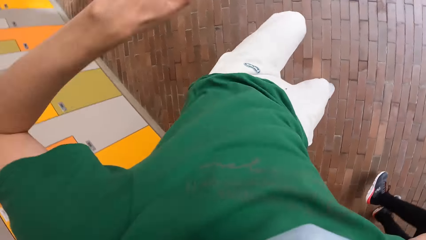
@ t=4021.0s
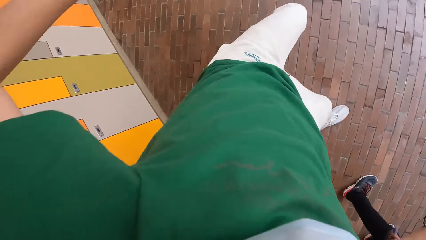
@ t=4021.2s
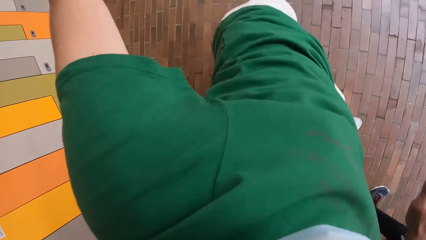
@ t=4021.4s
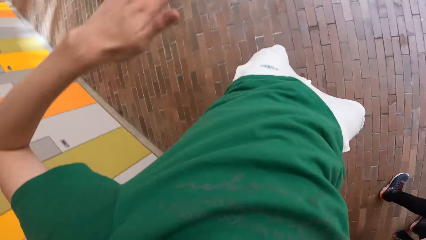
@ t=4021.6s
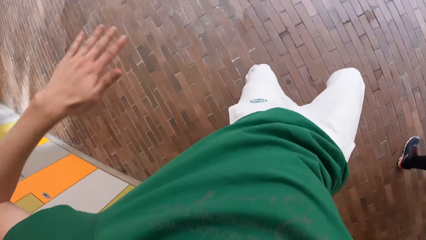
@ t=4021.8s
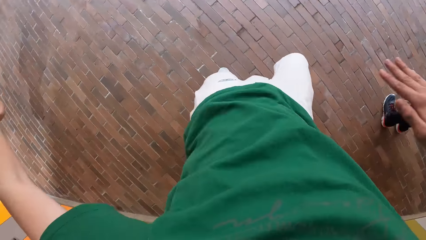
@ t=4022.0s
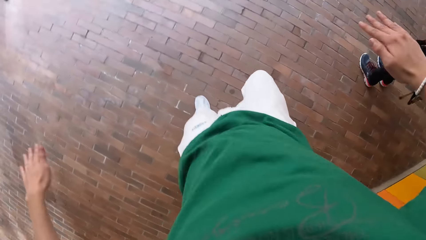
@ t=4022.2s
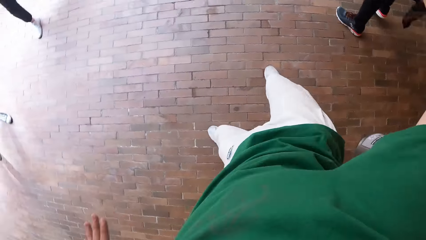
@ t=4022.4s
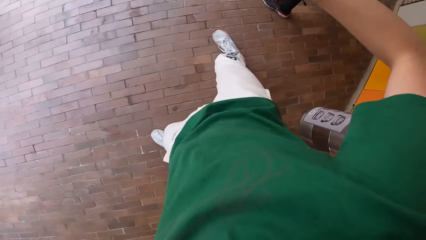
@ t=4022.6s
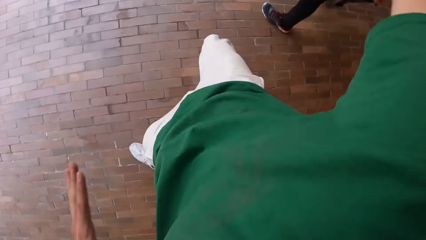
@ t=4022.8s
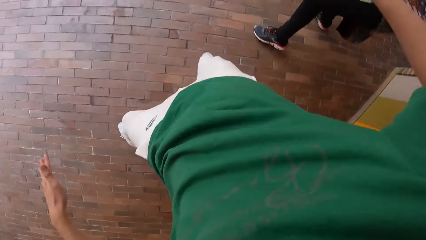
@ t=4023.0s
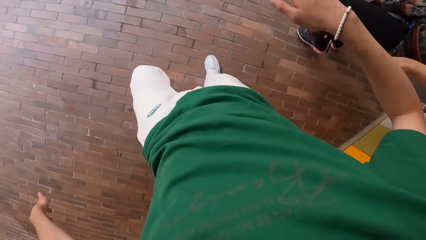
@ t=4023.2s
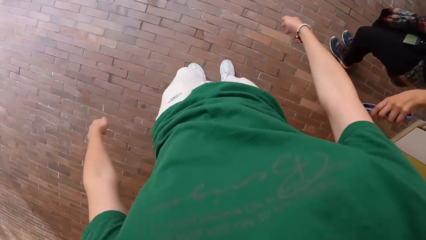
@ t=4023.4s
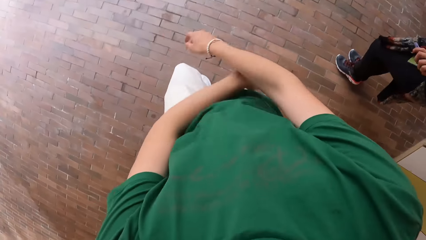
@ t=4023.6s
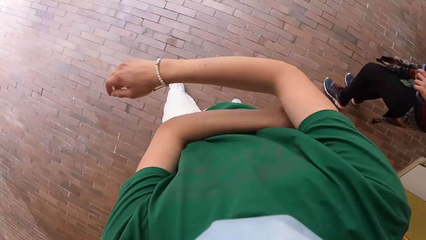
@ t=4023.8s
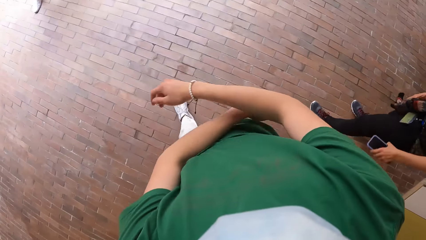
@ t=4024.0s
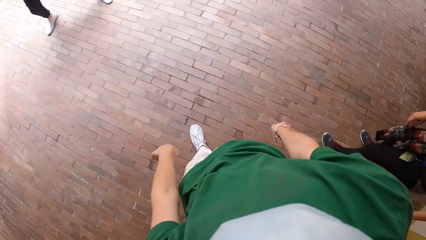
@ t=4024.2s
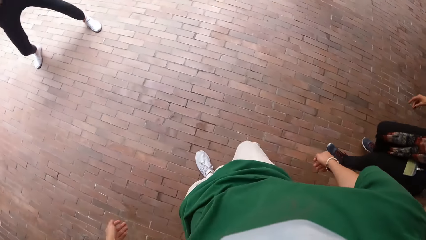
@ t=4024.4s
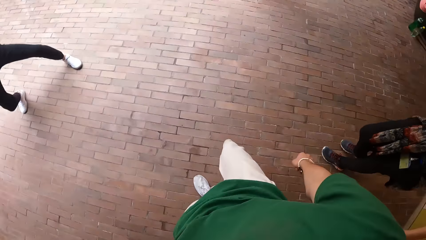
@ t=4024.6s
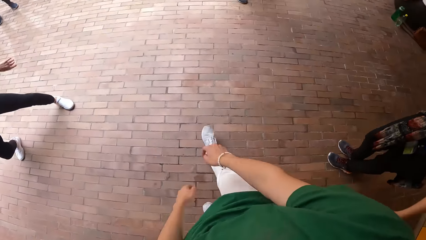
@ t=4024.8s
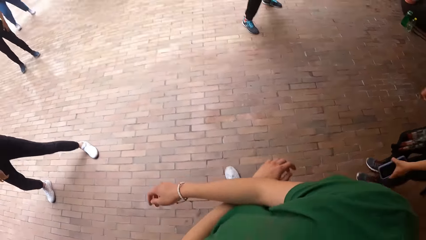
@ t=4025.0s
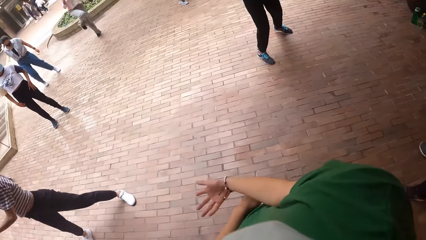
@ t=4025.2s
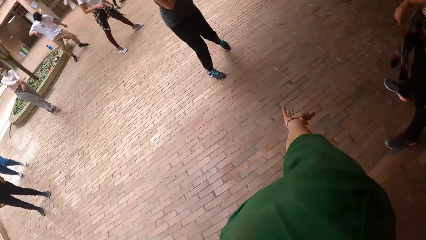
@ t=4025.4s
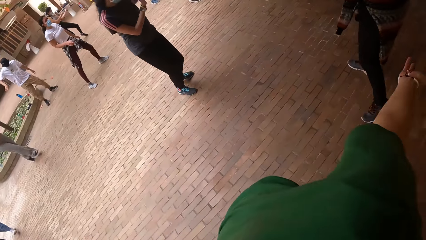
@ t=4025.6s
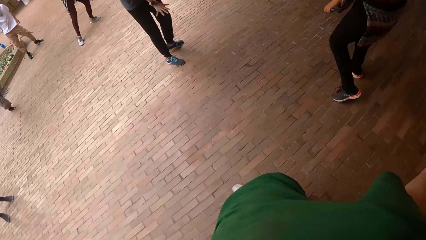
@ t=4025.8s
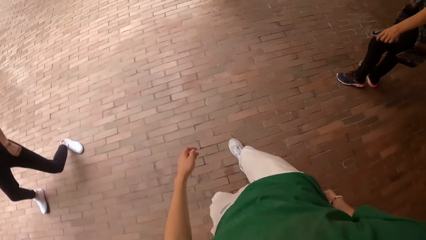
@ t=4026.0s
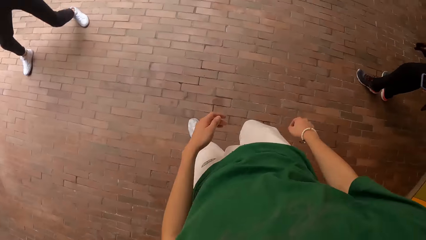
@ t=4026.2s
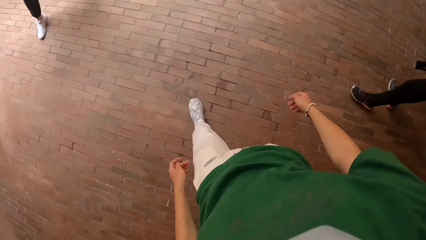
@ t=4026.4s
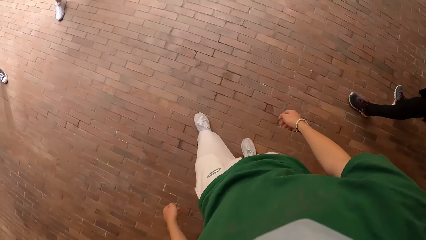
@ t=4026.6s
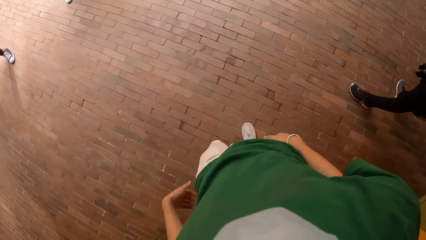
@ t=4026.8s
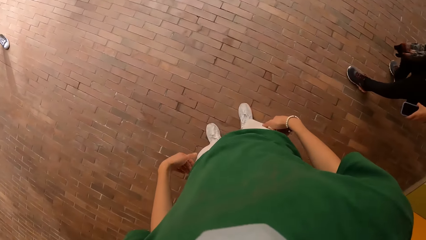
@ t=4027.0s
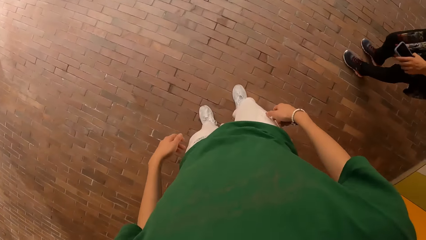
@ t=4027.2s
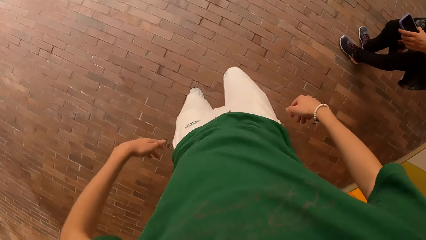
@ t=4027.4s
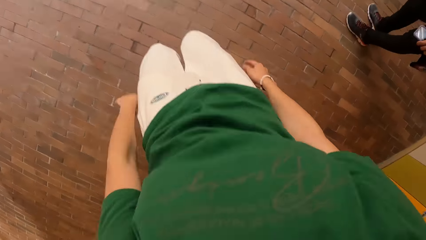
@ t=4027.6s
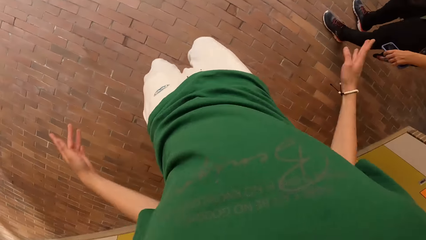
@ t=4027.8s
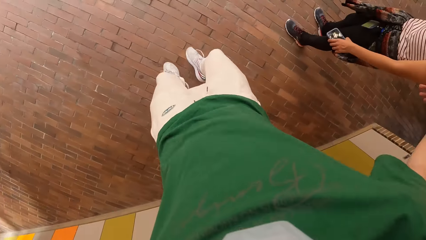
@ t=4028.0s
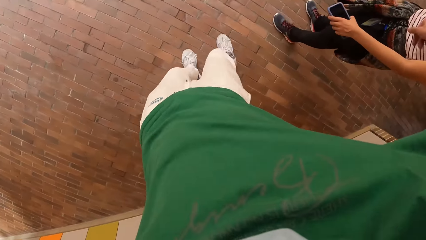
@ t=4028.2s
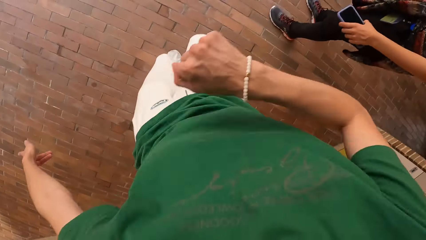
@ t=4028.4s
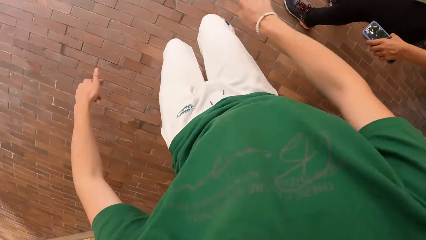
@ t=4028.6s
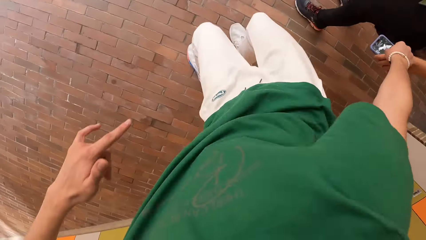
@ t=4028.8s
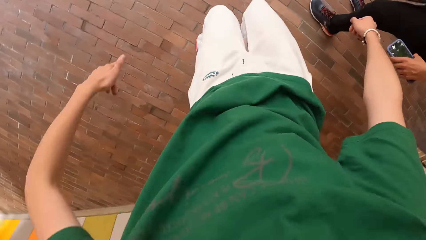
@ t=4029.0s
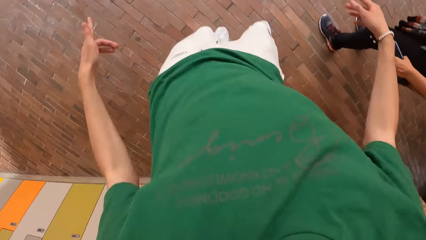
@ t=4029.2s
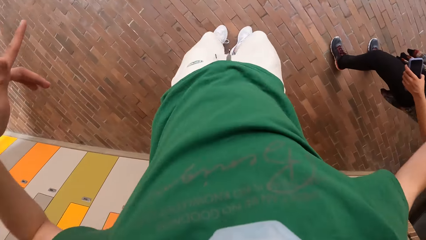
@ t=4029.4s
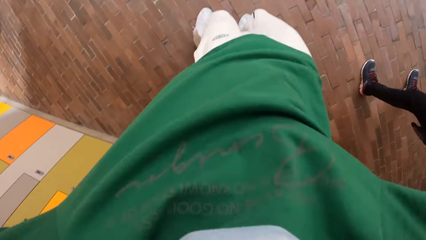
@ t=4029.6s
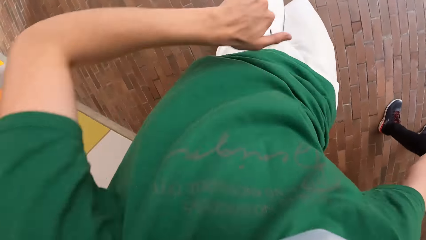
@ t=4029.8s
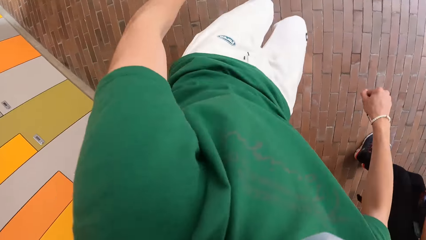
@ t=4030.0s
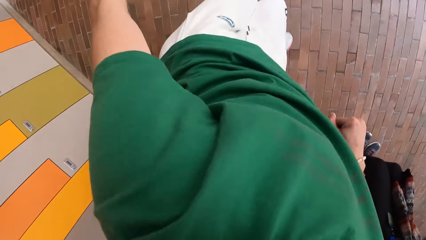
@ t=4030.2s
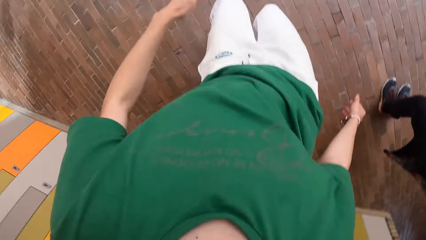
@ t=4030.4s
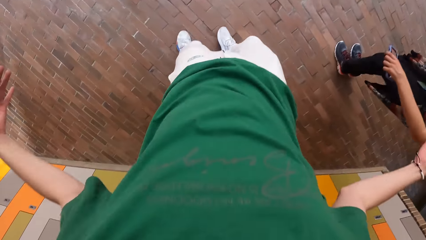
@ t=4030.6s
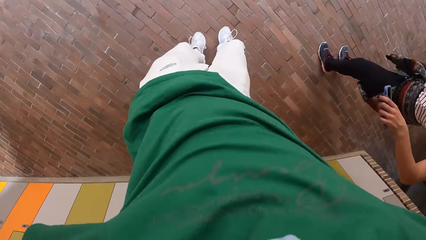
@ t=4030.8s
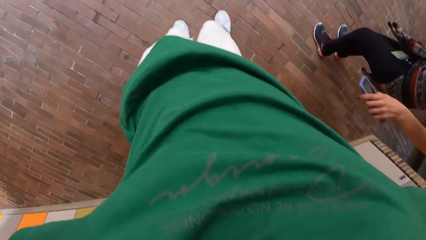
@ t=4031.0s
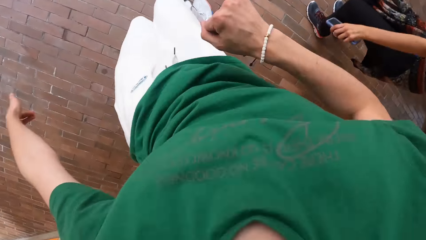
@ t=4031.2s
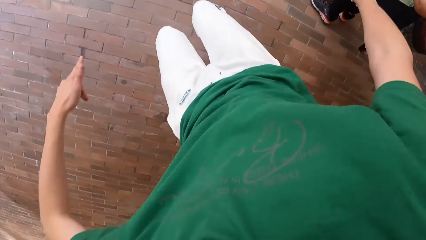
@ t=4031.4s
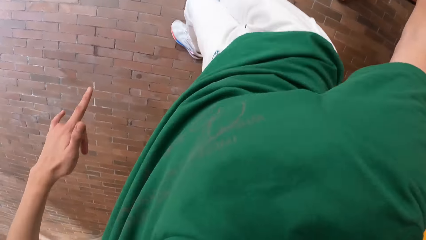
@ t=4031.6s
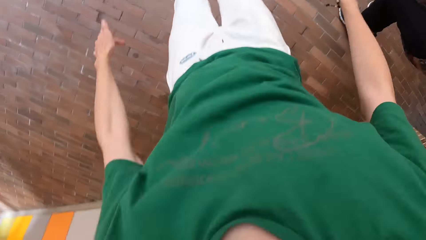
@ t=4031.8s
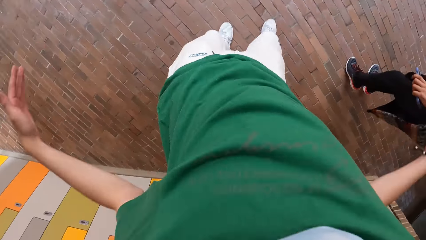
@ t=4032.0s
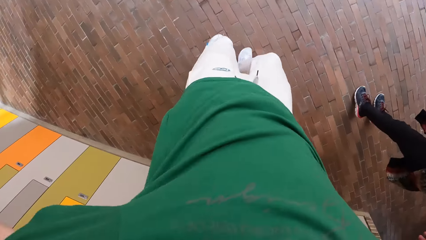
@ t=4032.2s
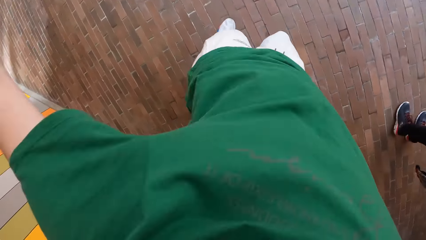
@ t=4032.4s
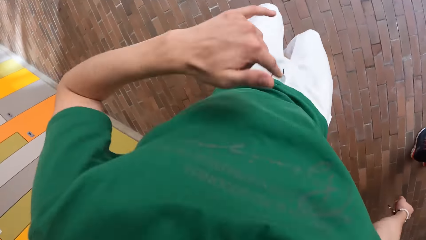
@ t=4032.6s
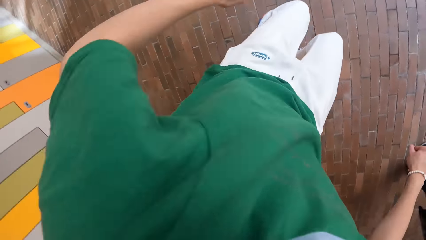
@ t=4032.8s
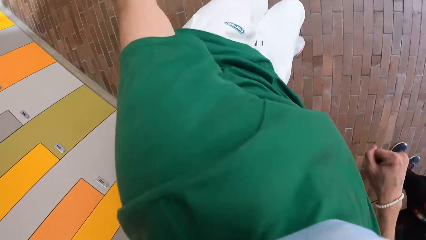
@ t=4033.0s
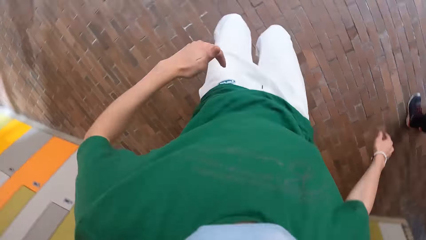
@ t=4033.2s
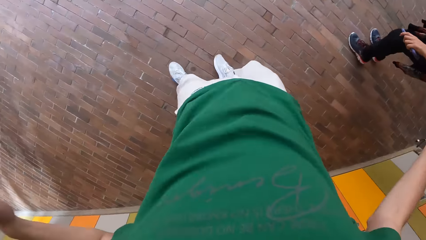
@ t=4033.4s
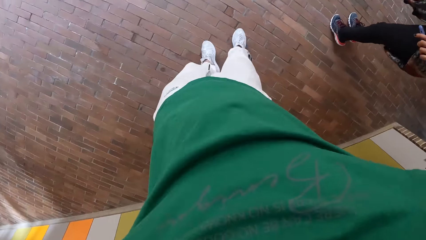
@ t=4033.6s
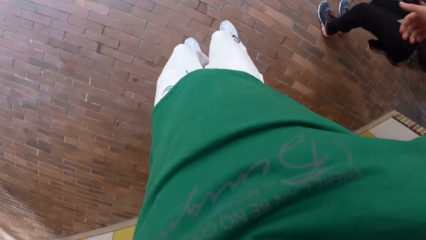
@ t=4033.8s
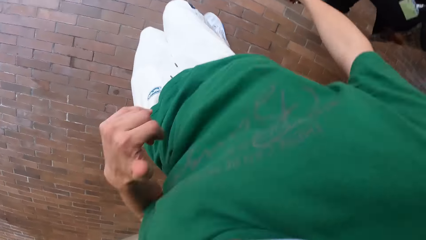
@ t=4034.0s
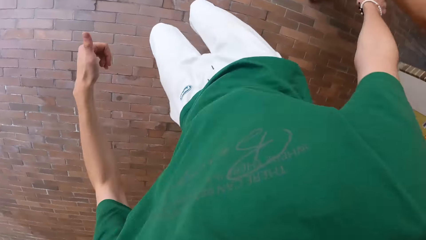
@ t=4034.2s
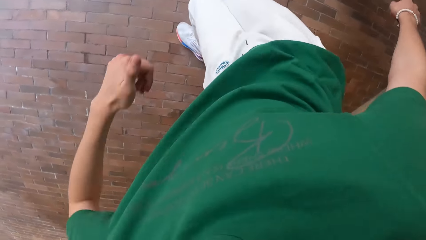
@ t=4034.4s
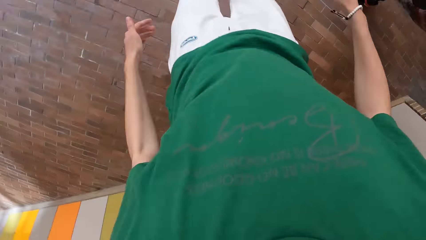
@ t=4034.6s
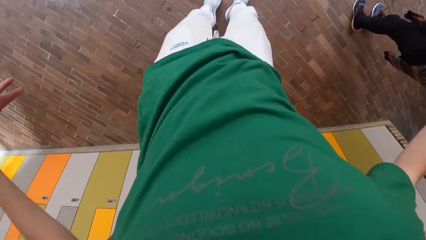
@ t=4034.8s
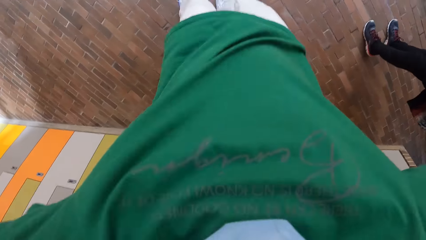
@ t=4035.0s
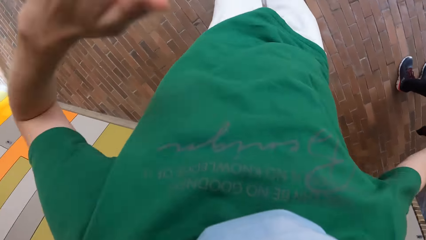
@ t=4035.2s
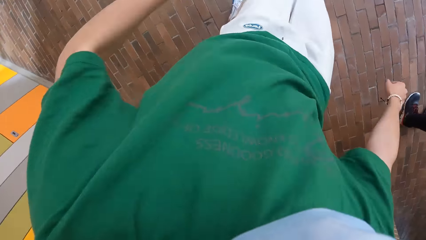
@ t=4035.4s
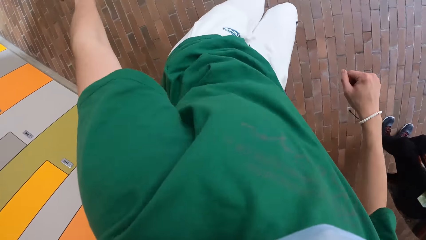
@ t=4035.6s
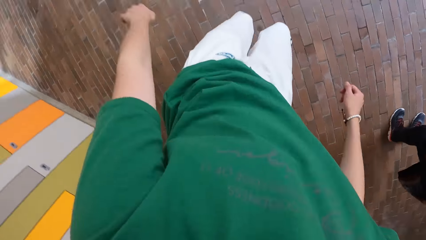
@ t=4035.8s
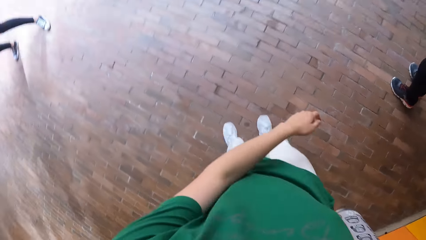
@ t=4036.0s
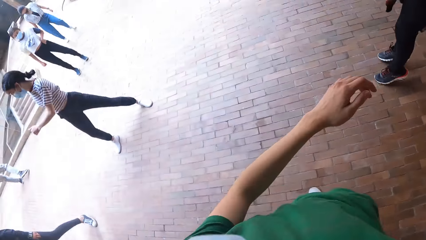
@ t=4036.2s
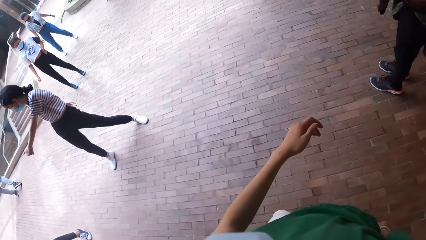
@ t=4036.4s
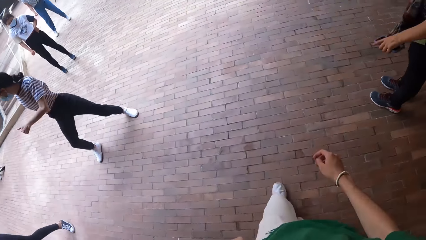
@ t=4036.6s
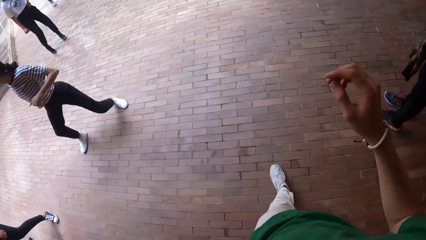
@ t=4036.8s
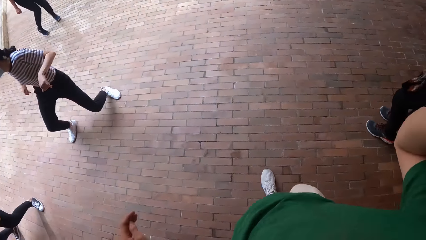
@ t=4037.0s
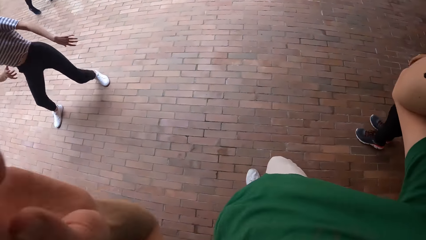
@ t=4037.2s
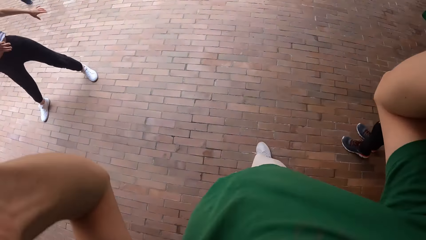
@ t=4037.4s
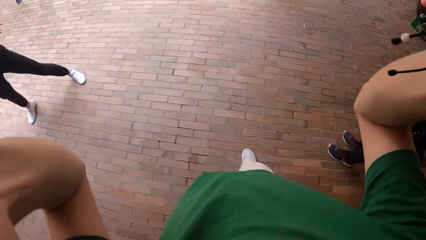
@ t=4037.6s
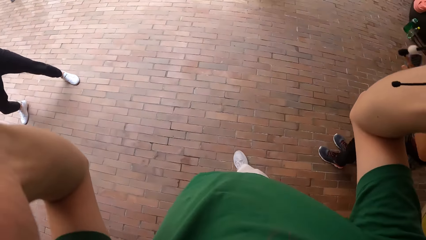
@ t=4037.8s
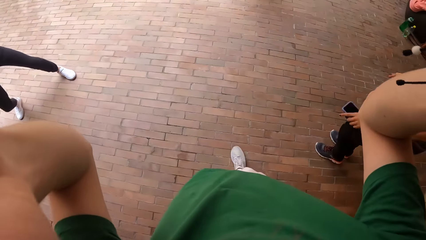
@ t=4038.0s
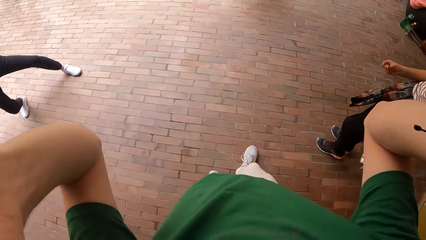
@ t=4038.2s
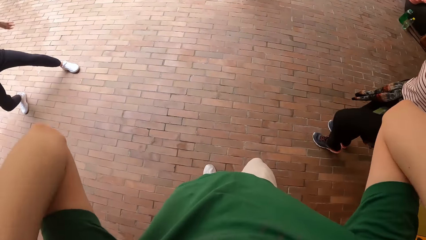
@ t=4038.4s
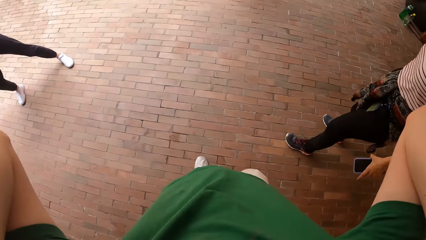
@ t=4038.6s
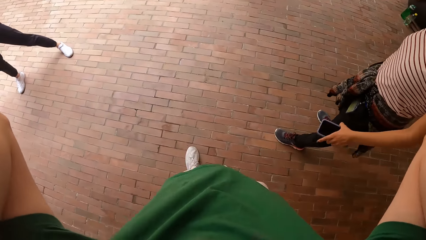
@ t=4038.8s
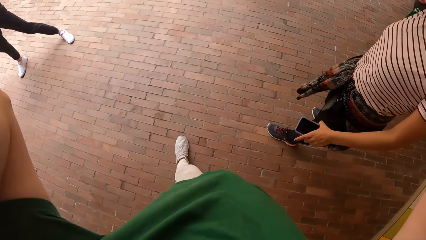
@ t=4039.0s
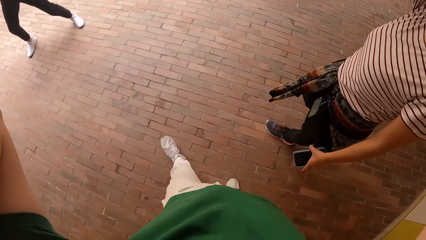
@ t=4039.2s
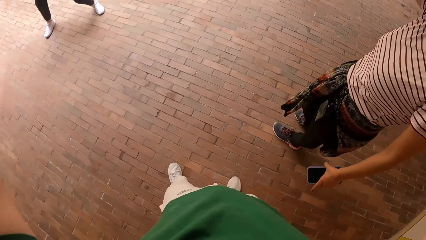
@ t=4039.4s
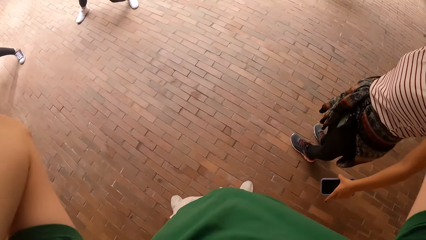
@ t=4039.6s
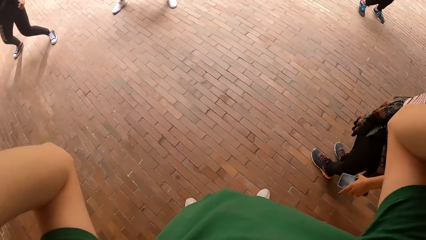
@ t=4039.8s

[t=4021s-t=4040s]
A woman dances. Another woman dances. A third woman dances. The camera wearer dances. A fourth woman dances. The first woman dances. A fifth woman dances. The camera wearer adjusts the camera on his head with both hands. He lifts his hands. The fourth woman dances.
